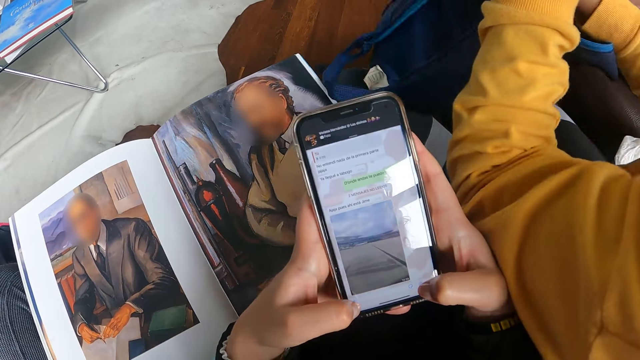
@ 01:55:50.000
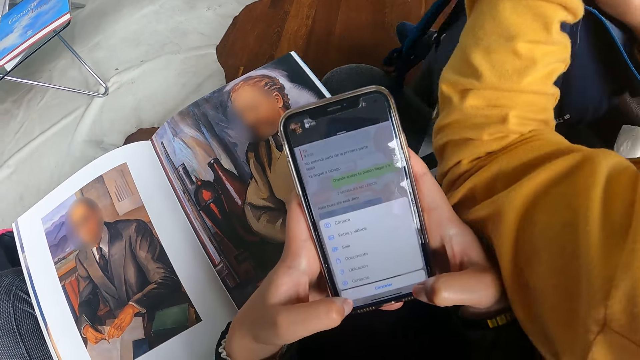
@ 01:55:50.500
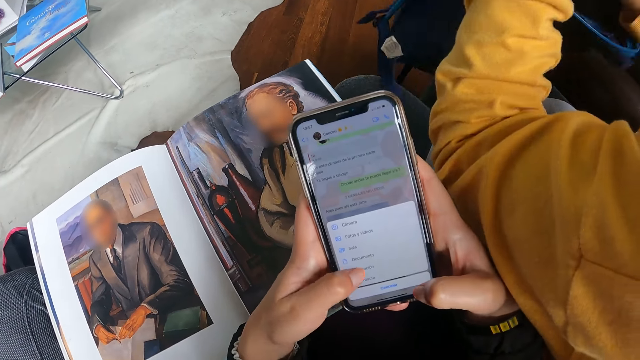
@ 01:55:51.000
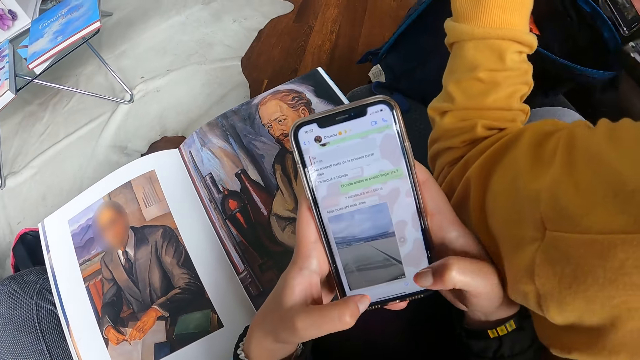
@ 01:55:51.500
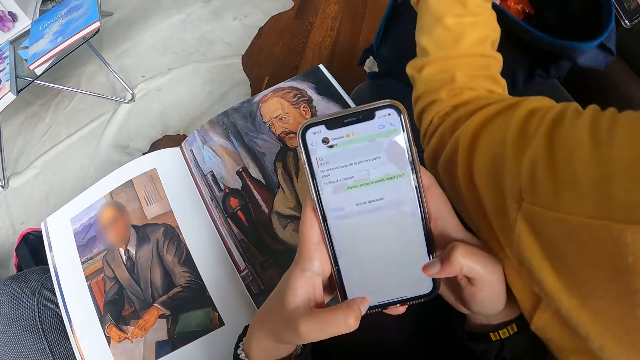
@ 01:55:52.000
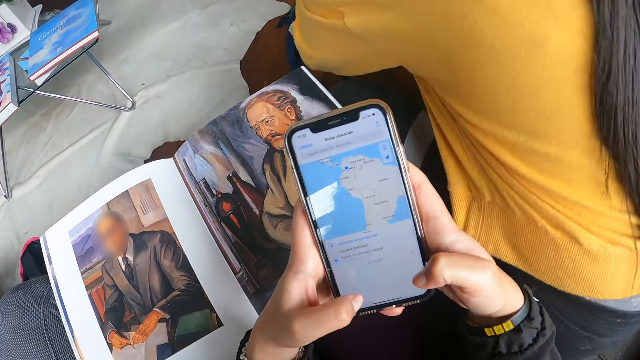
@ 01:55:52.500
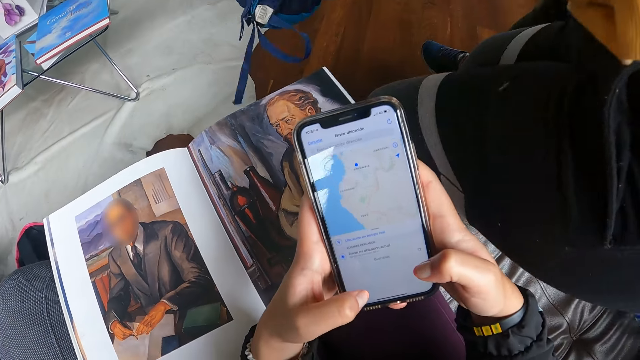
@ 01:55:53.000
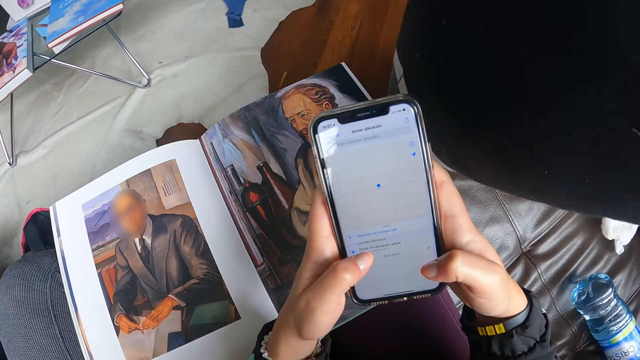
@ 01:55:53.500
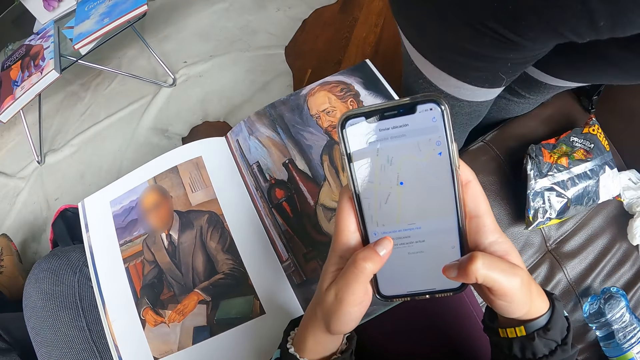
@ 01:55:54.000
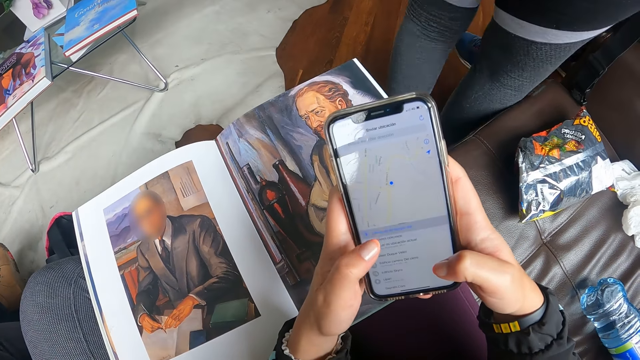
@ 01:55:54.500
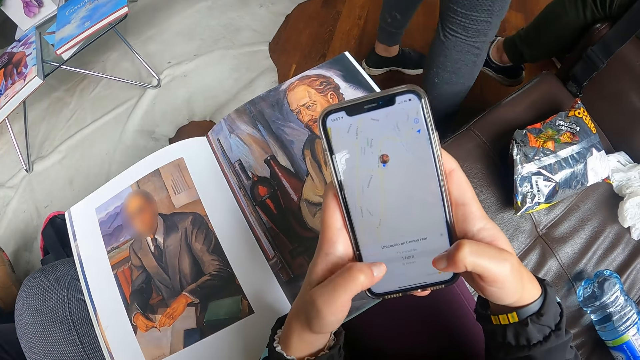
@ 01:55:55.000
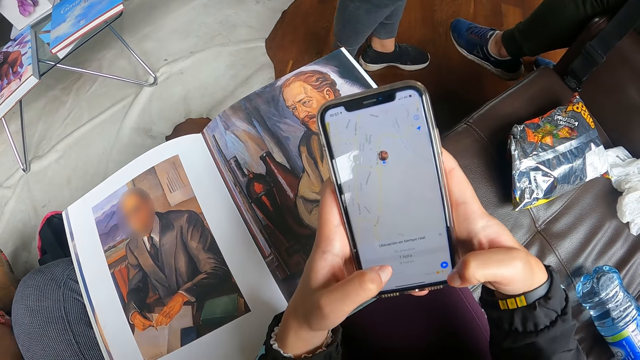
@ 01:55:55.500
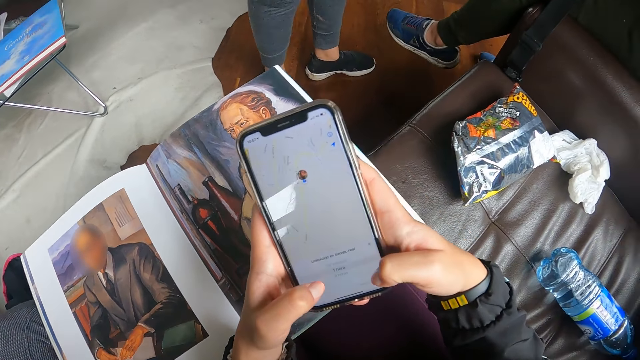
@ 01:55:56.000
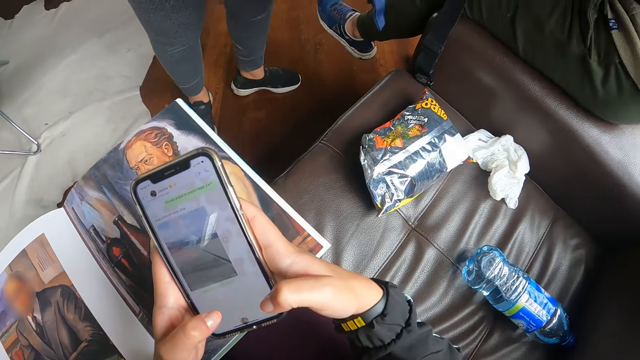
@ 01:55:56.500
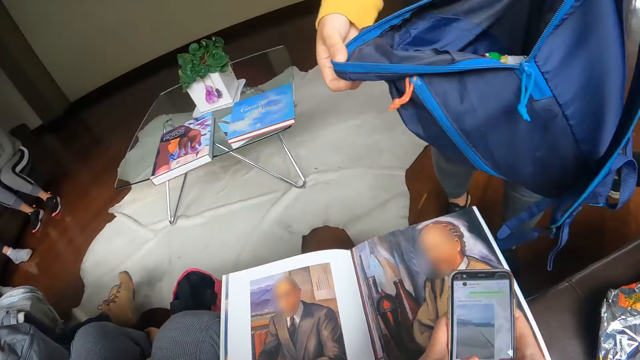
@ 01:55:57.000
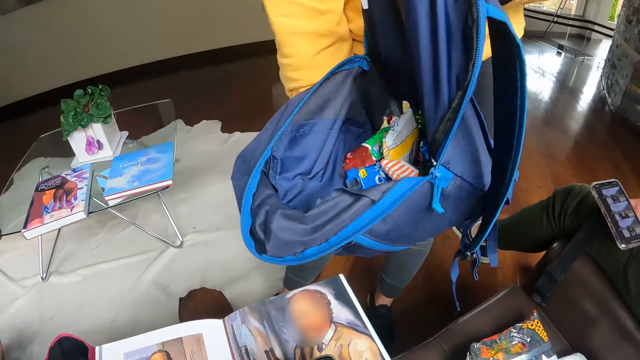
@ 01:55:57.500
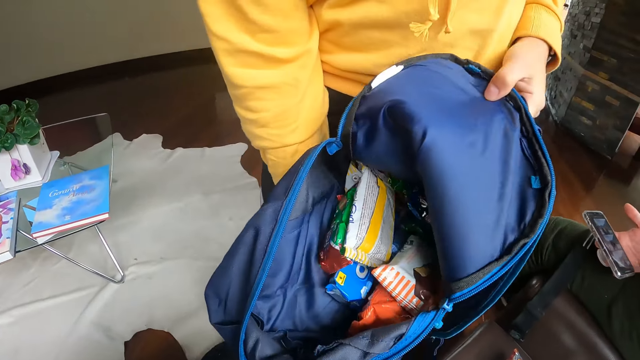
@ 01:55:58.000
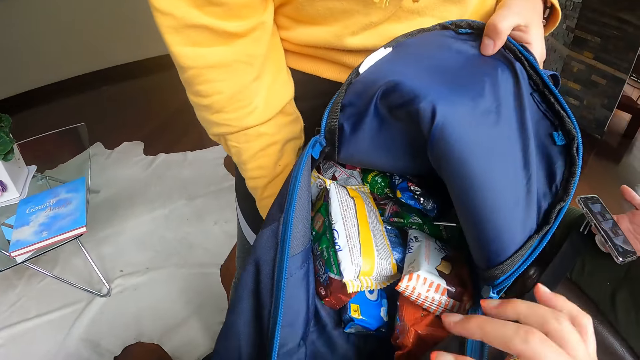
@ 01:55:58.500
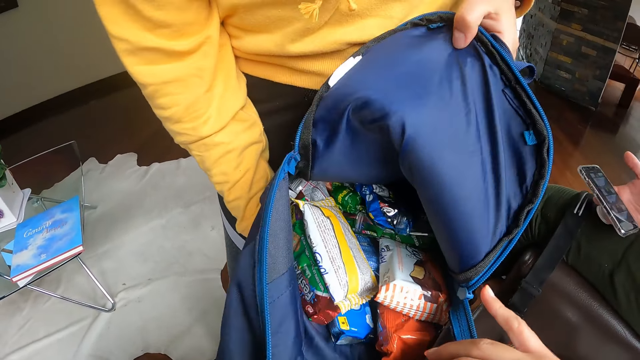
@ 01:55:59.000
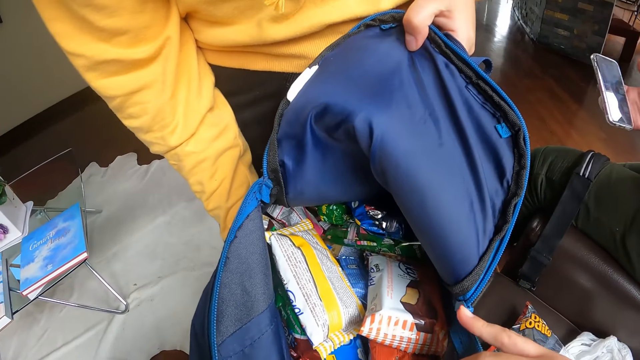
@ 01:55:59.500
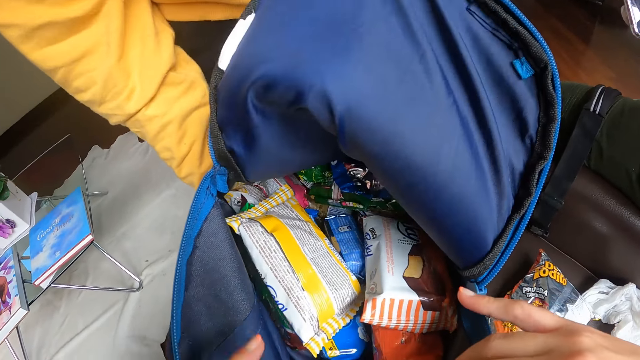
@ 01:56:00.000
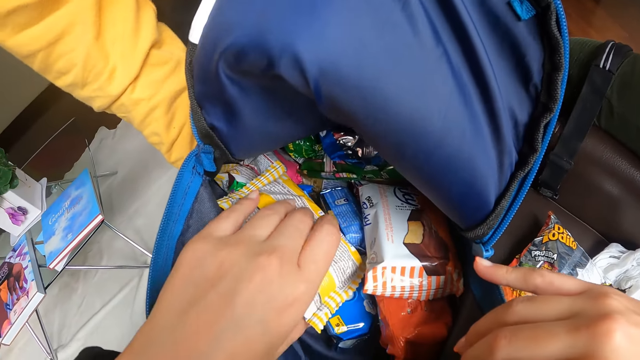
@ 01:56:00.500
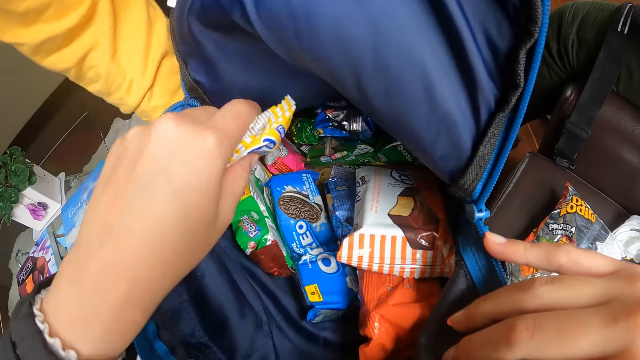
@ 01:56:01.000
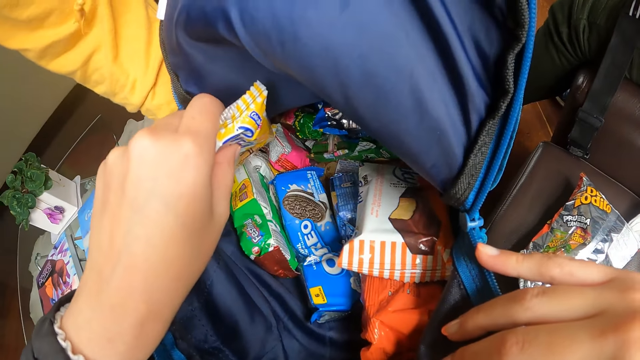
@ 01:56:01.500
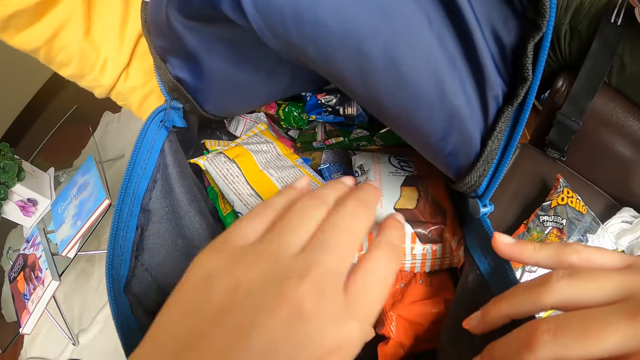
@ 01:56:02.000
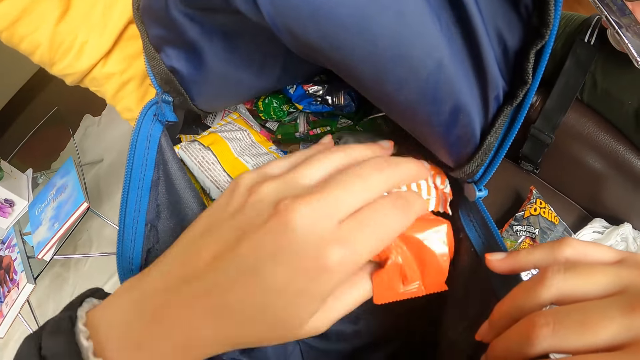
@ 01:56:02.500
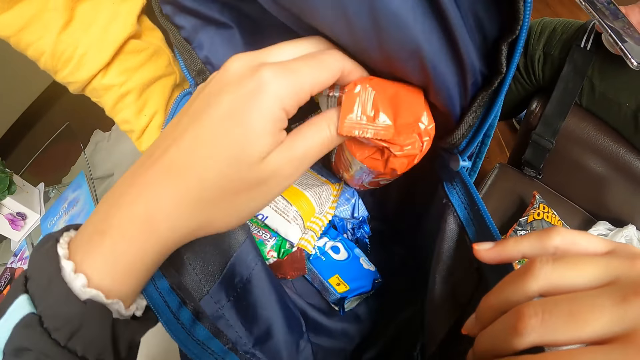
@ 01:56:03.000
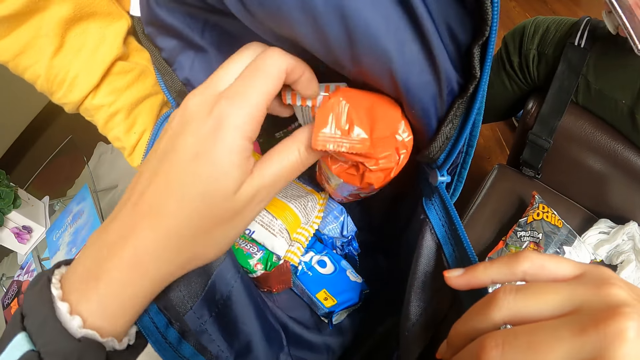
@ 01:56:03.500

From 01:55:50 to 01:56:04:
The woman brings out a packet of biscuits from the bag on her thigh with her right hand. The woman stands up from the chair. The woman stretches the bag towards the camera wearer with both hands. The camera wearer holds the bag in the hands of the woman with her right hand. She looks at the bag. The woman looks at the bag. The camera wearer searches through the bag in the hands of the woman with her left hand.

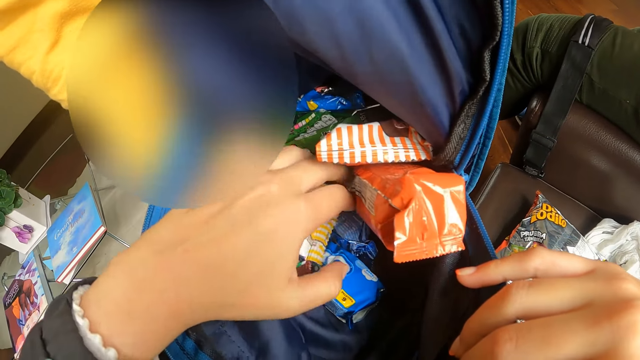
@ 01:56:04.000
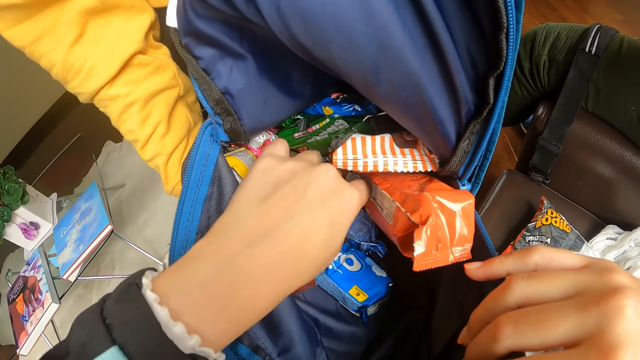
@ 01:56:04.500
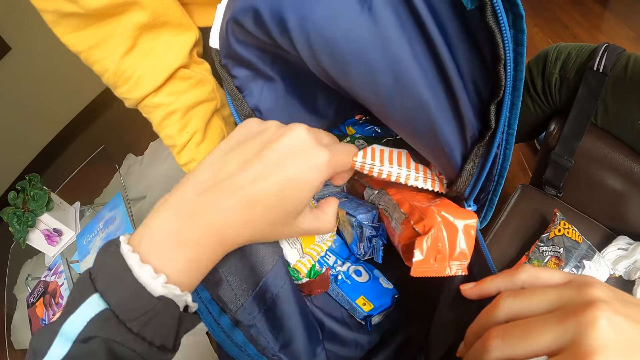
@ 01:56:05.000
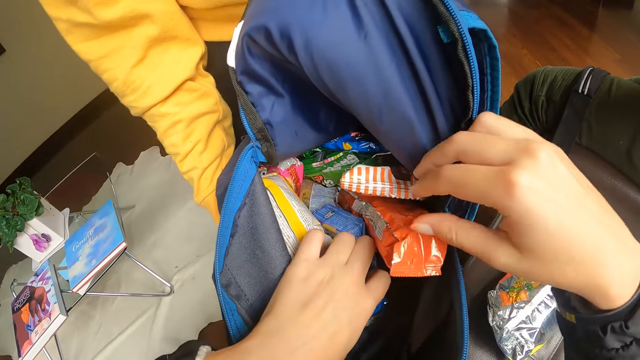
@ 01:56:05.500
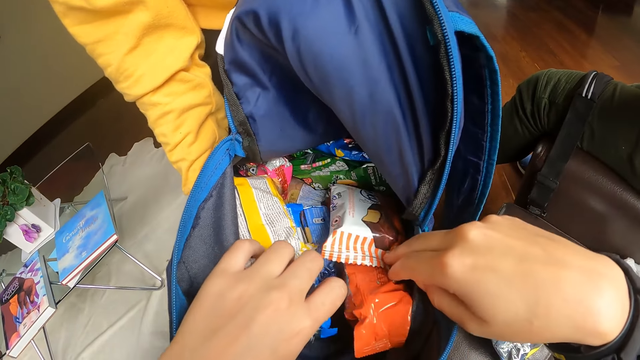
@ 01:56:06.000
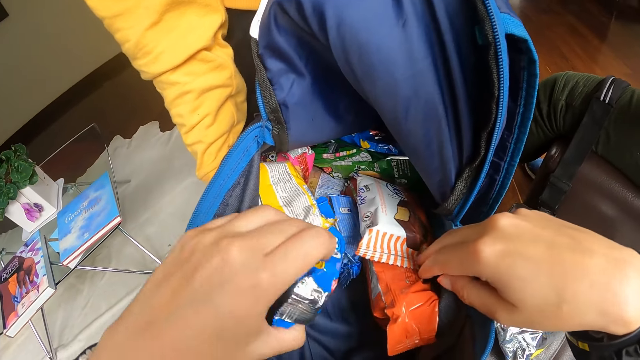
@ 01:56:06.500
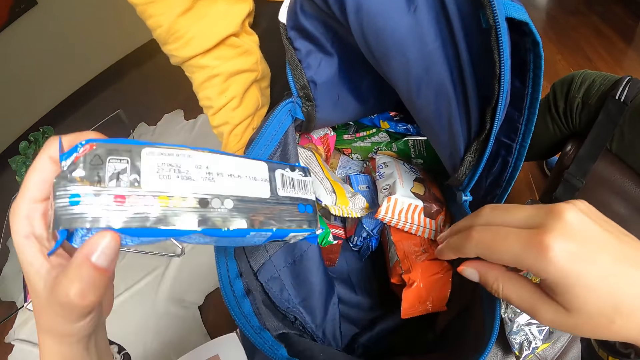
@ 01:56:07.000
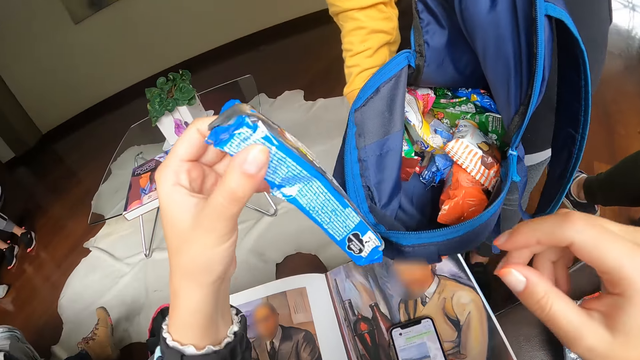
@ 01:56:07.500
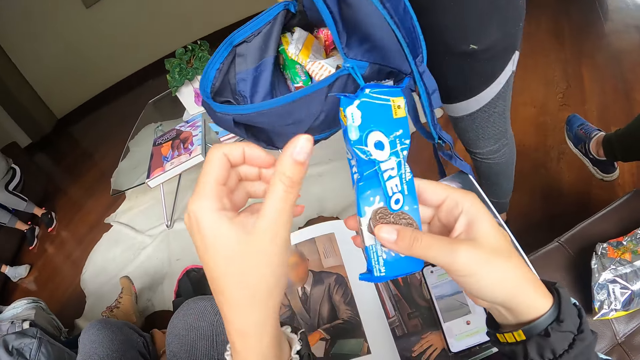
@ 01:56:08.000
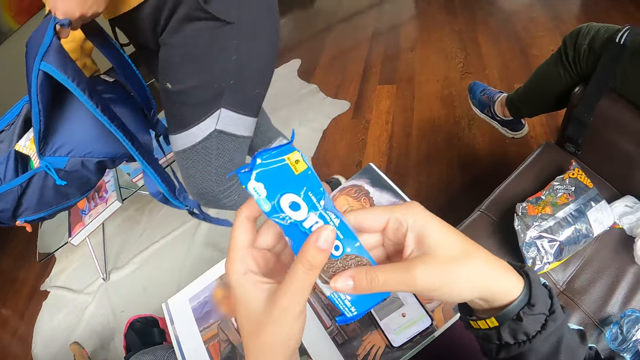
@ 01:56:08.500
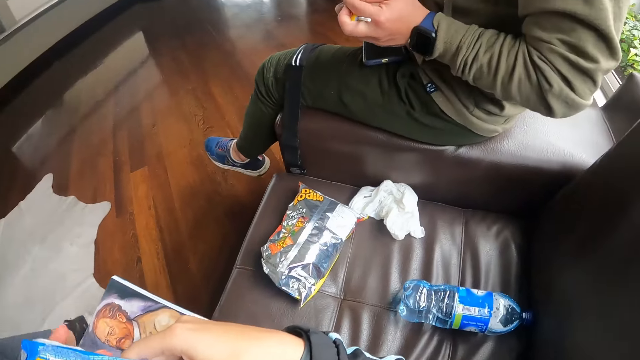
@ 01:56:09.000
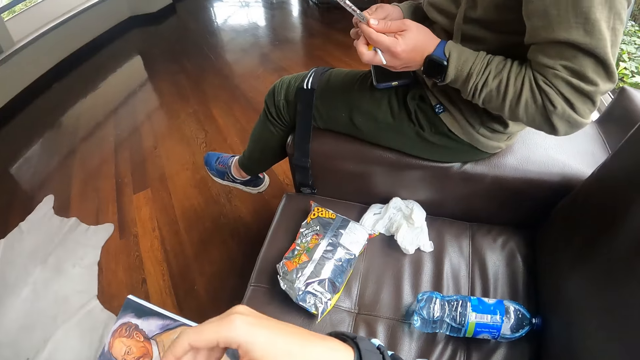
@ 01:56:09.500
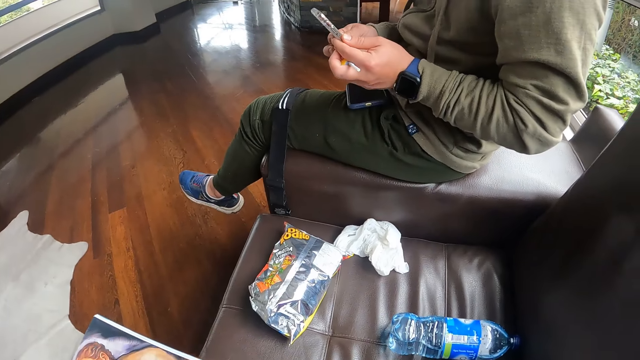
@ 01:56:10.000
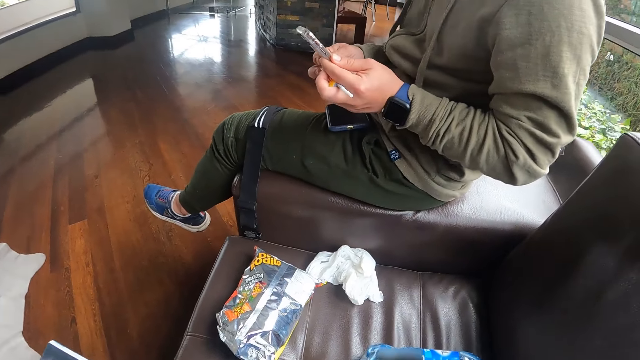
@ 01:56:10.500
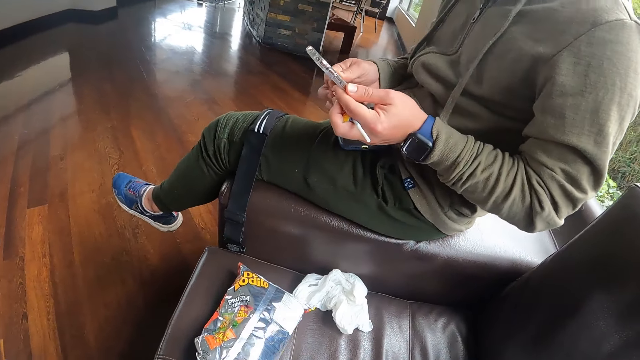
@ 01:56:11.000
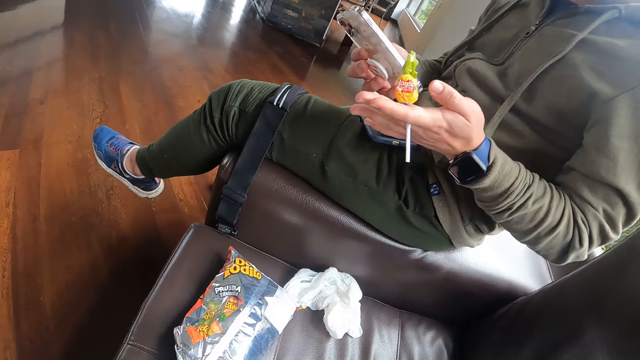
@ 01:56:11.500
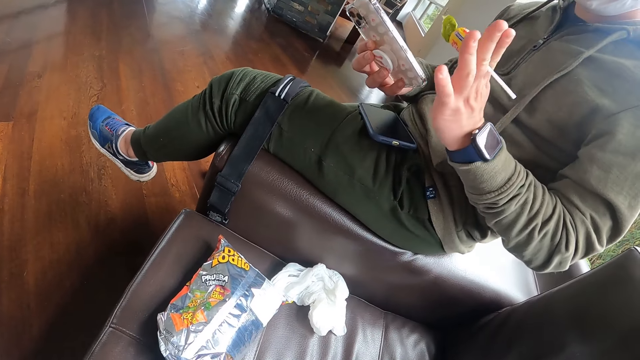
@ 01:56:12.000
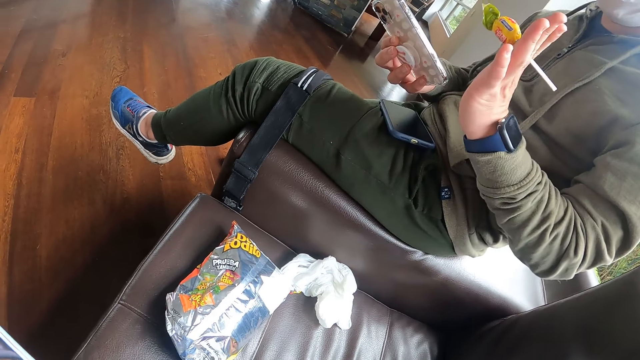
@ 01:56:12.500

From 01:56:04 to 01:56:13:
The camera wearer touches some packets of biscuits in the bag with her right hand. She takes a packet of biscuits with her left hand from the bag with the woman. She holds the packet of biscuits with both hands. A man holds a lollipop in his left hand. The man dials a phone. The man holds the phone with both hands. The man raises the lollipop in his left hand.
